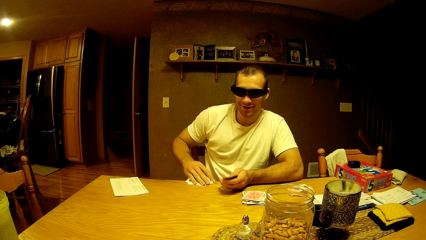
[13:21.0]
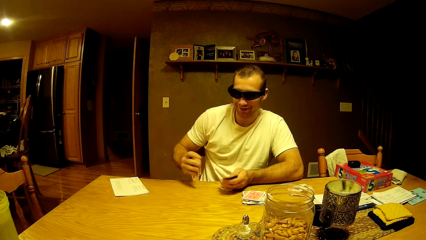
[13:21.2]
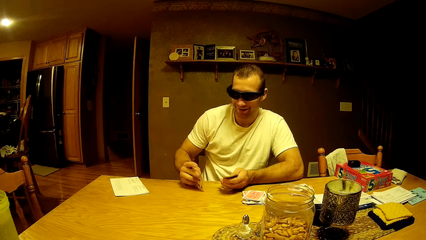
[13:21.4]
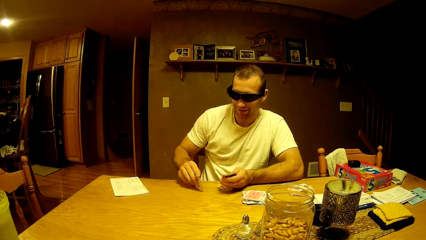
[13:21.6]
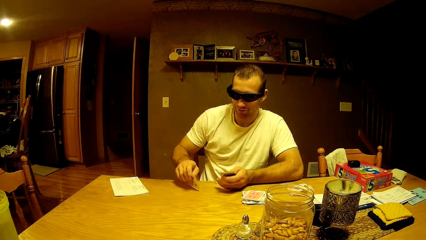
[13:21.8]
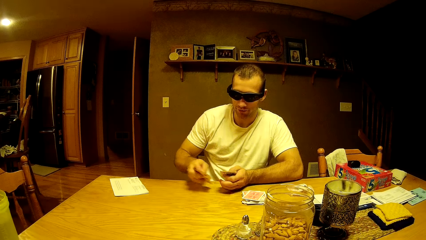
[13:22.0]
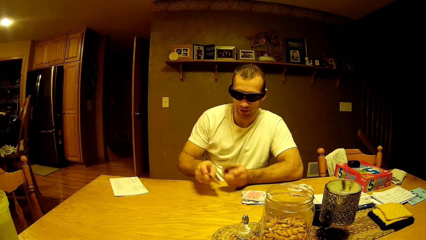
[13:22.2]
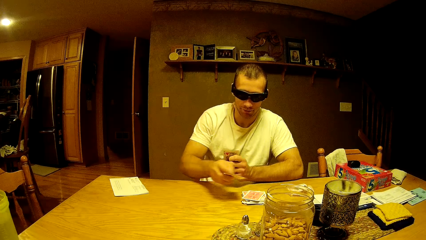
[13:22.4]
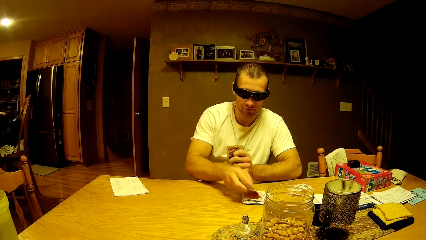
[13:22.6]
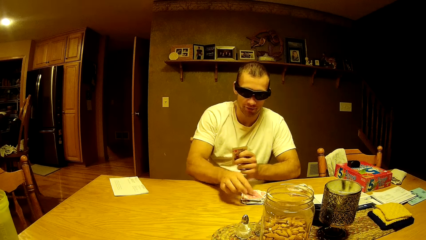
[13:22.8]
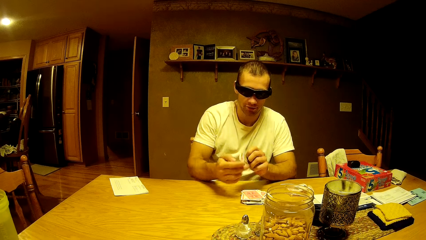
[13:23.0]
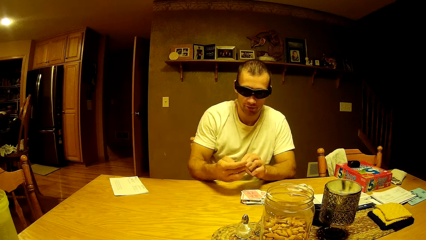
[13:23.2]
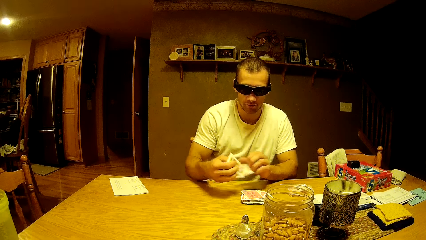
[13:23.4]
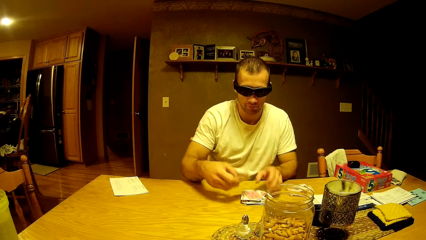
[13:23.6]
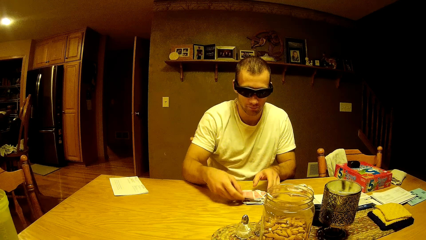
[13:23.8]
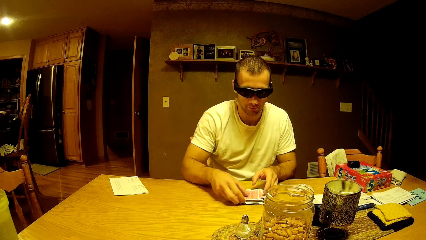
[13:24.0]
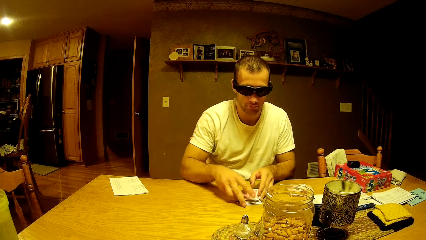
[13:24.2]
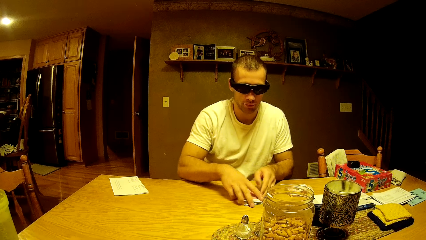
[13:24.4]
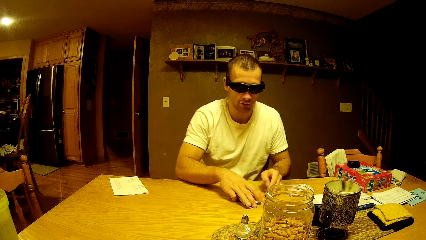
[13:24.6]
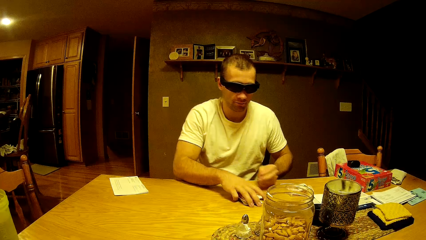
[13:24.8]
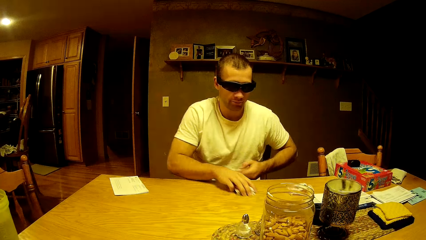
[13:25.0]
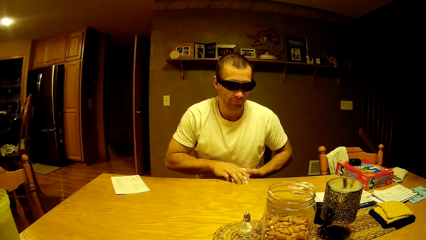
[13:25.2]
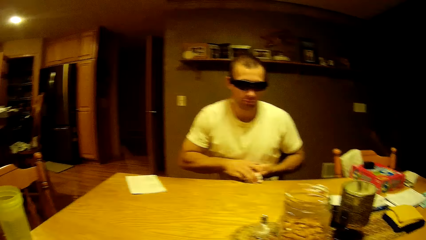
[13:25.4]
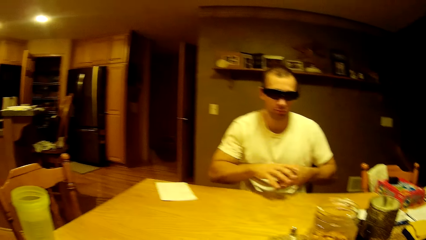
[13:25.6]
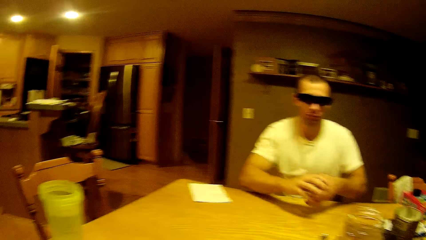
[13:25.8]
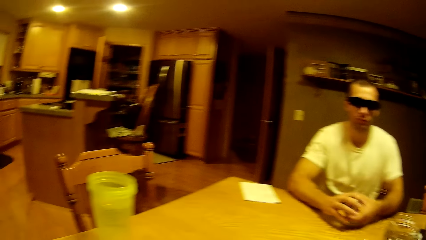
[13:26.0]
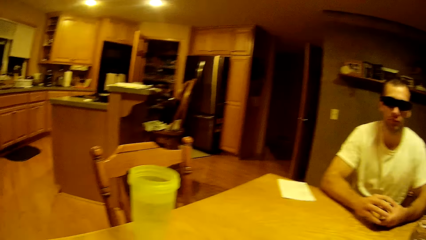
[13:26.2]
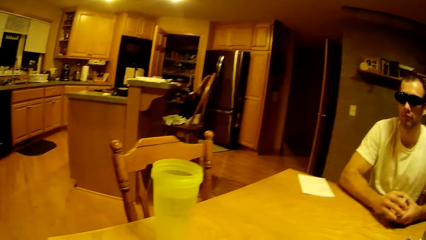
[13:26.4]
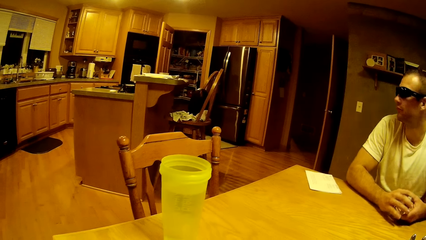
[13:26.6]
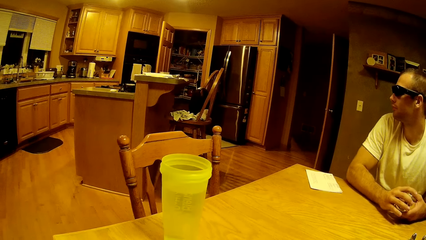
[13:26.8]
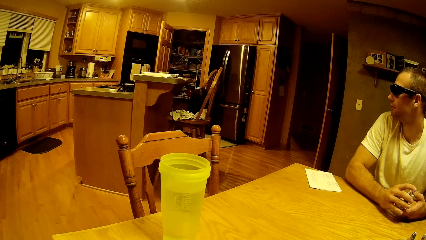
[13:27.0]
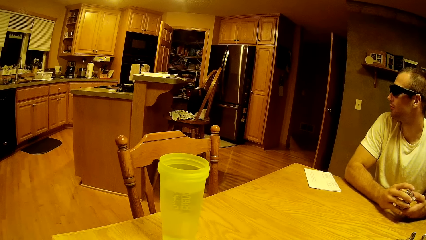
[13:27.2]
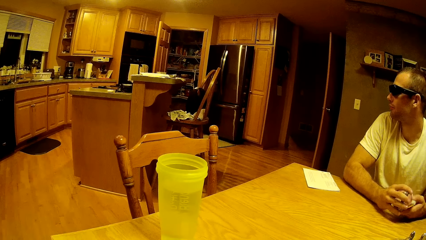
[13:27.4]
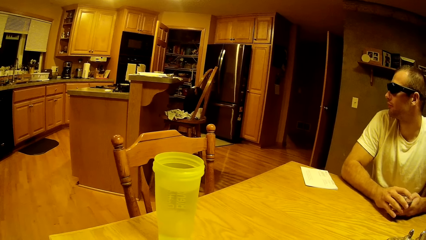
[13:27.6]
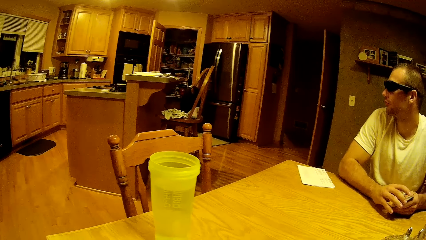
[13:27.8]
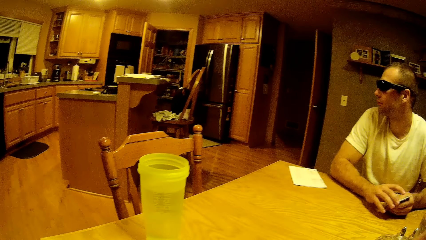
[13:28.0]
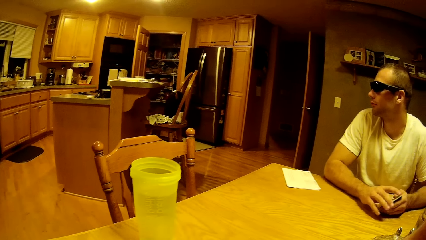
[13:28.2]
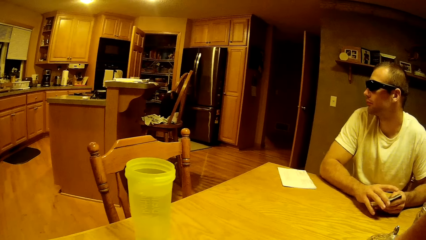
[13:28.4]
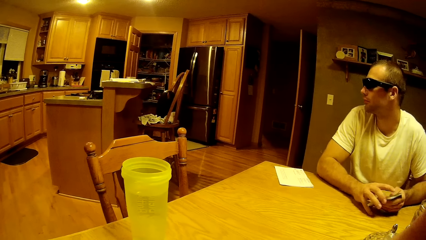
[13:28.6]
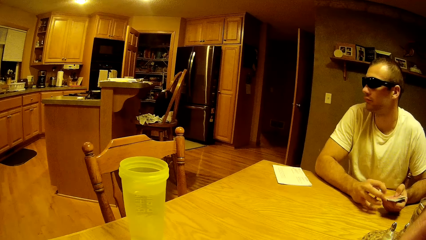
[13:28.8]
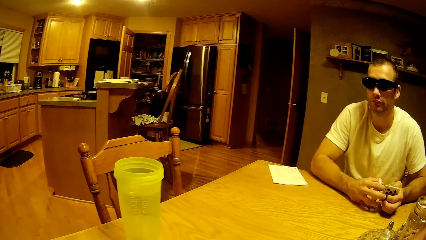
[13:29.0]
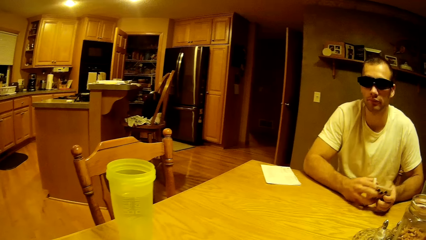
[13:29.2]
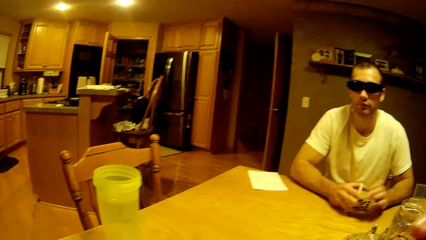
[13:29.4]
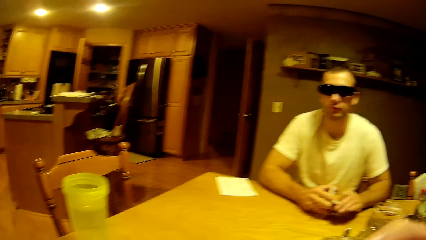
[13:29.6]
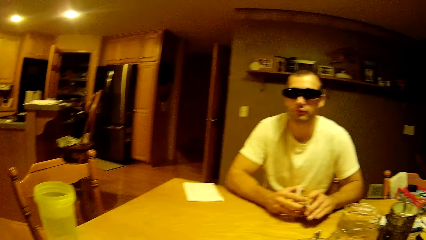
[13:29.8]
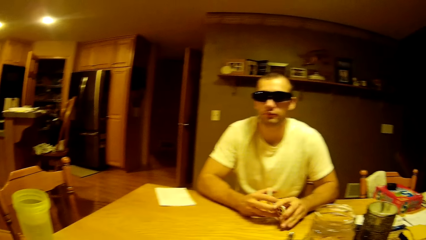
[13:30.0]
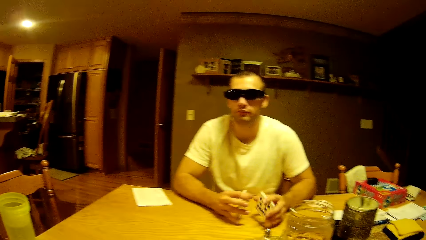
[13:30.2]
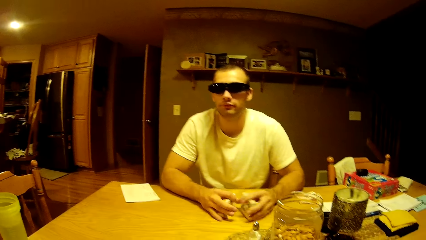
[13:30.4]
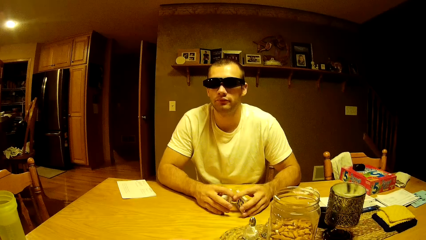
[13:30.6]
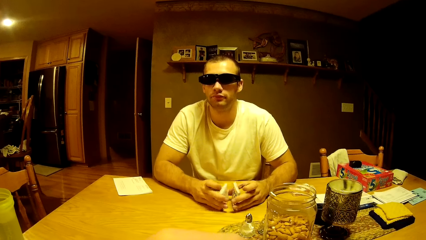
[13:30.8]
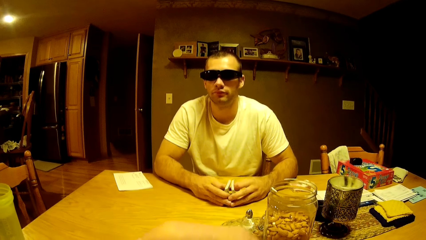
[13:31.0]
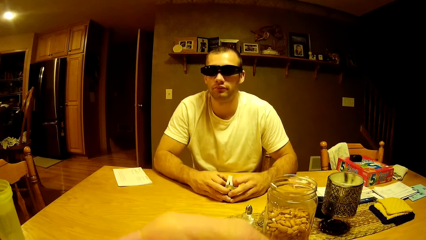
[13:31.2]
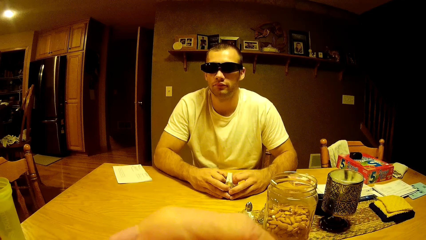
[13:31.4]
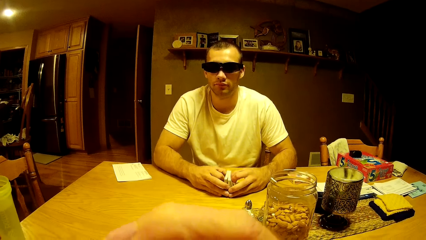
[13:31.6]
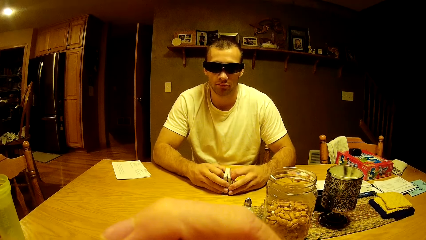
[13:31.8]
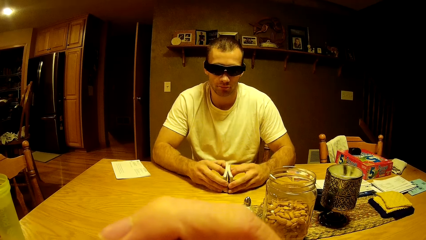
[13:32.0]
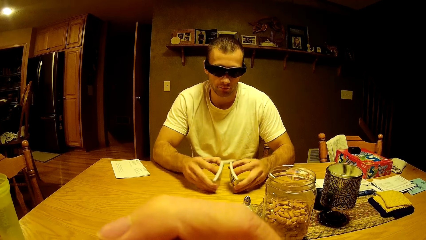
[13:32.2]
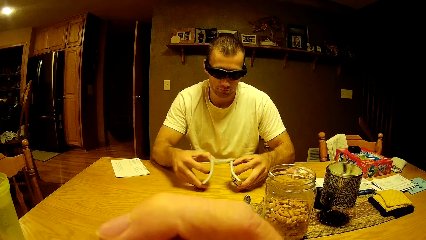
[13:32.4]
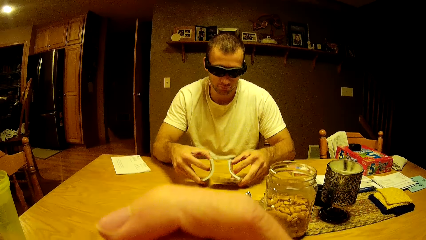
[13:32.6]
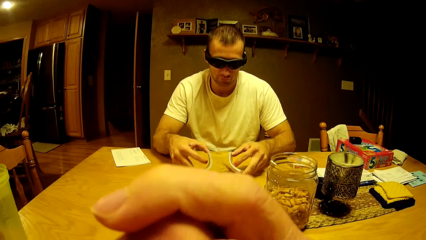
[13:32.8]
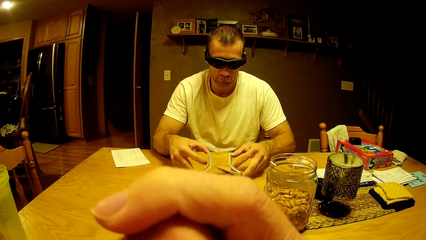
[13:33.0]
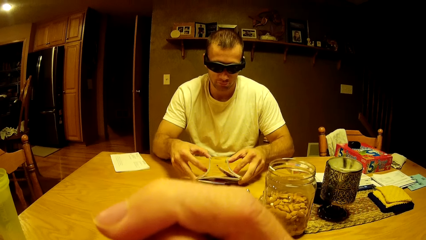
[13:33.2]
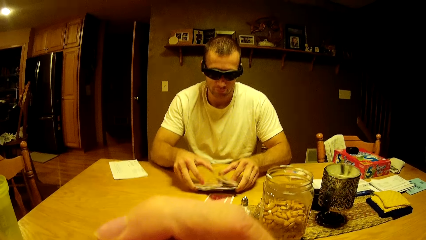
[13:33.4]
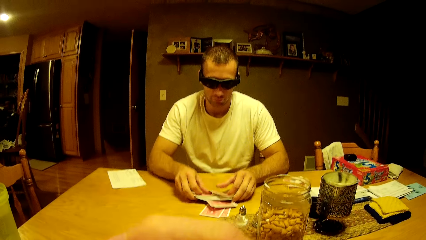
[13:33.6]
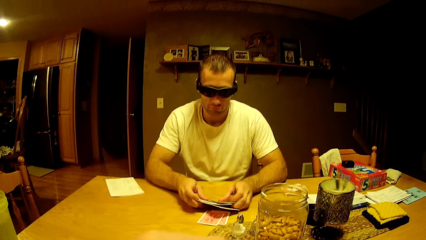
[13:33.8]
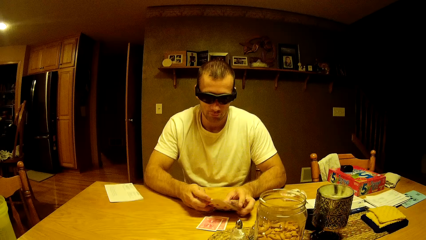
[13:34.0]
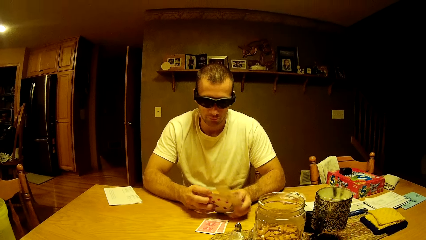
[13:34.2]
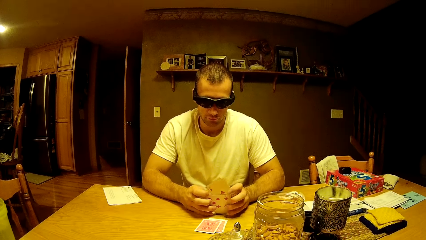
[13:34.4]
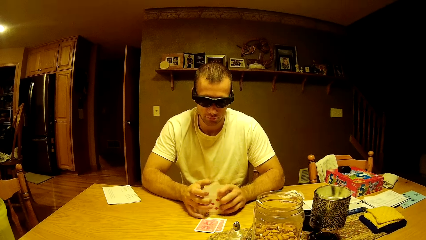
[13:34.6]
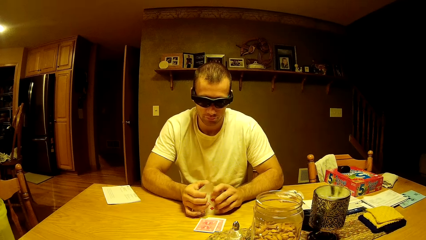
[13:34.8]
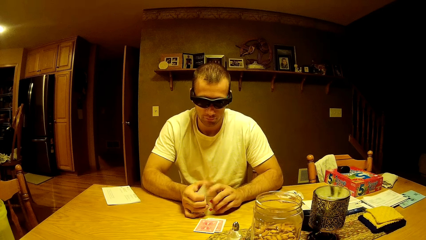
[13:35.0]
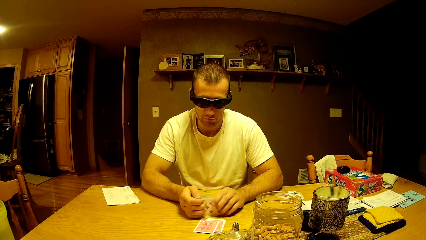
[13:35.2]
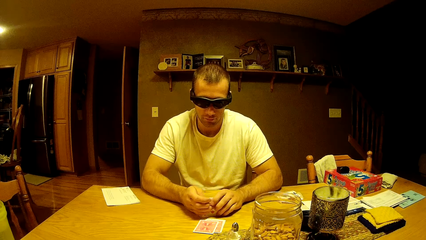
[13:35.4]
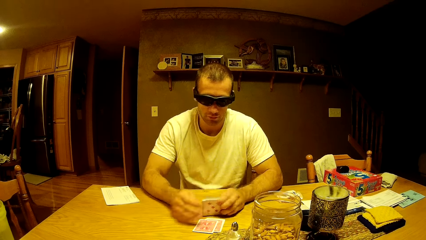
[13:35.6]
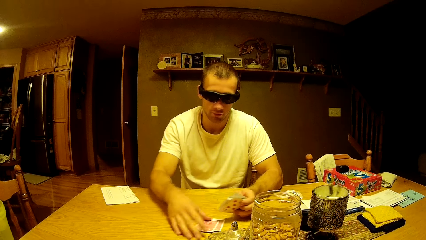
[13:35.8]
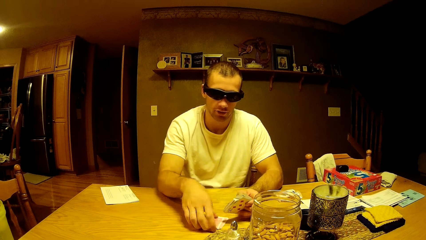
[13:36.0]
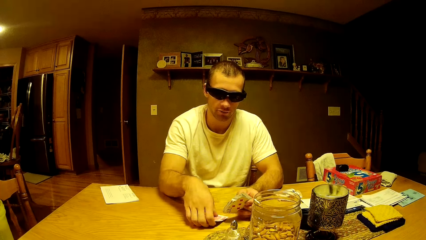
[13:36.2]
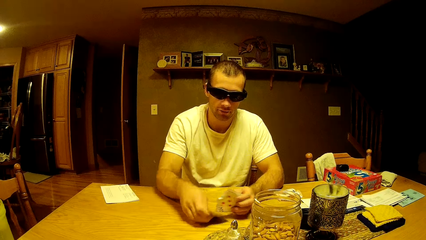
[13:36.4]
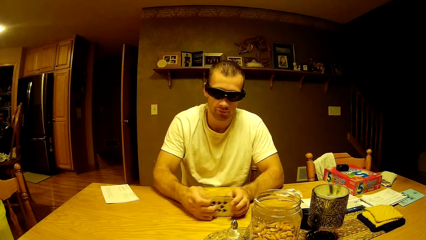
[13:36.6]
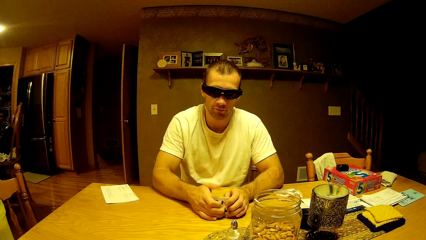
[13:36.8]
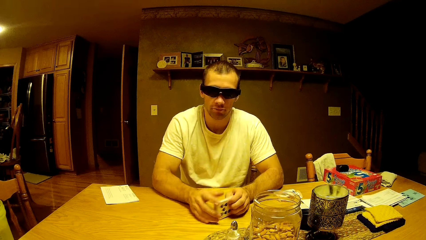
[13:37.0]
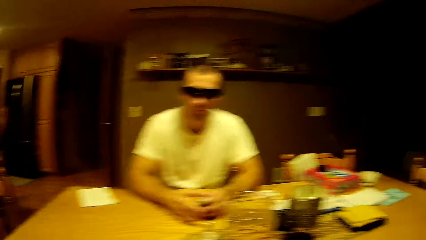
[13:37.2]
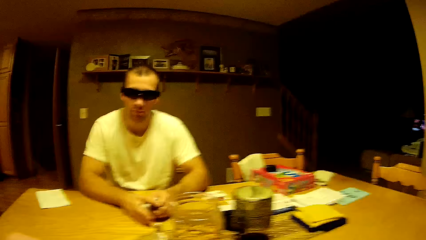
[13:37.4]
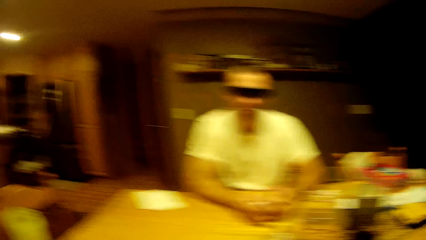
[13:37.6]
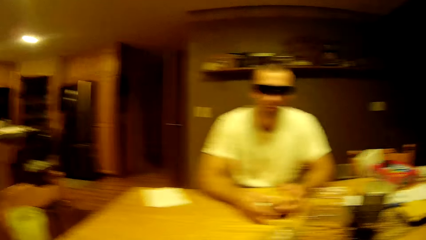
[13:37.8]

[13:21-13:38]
A man picks the cards. The man places the cards on the table. He holds the cards with the other hand. He puts down the cards. He picks the cards. The camera wearer looks around. The man looks on the other side. The man shuffles the cards.
